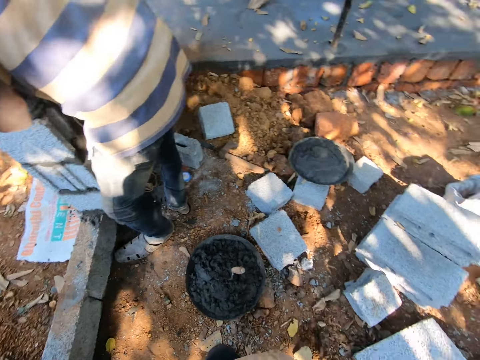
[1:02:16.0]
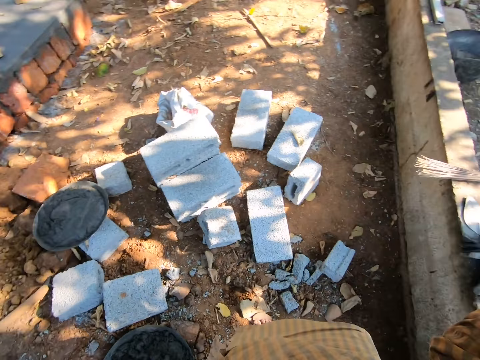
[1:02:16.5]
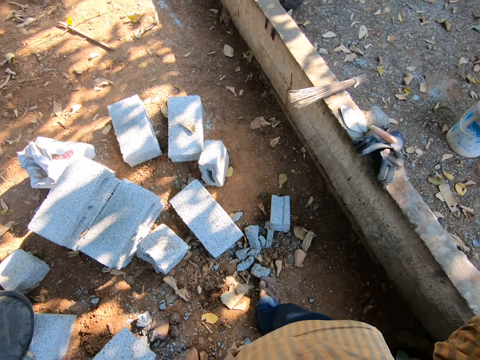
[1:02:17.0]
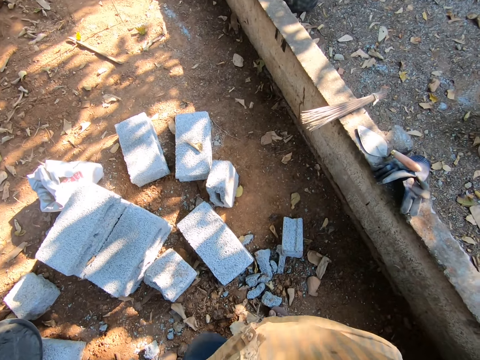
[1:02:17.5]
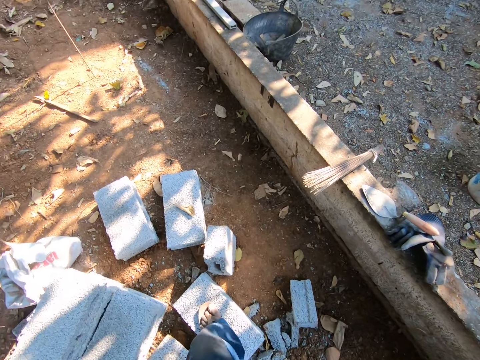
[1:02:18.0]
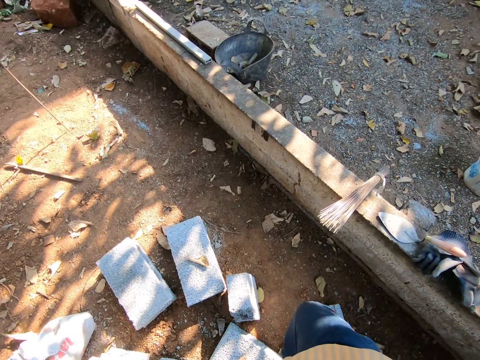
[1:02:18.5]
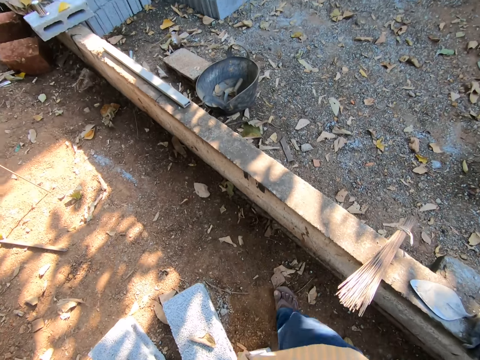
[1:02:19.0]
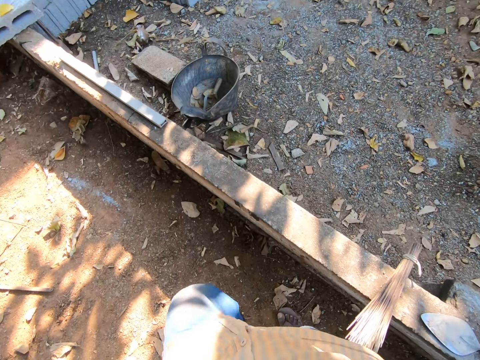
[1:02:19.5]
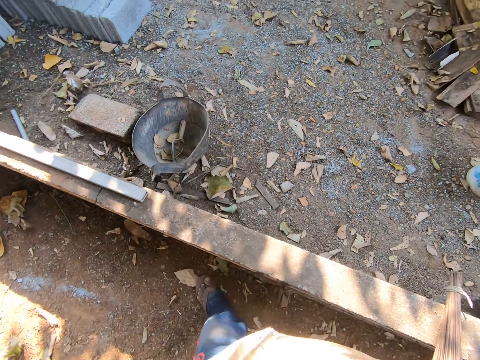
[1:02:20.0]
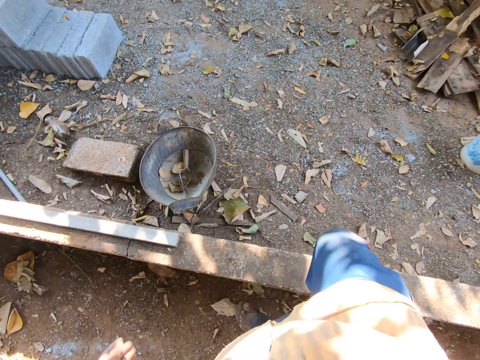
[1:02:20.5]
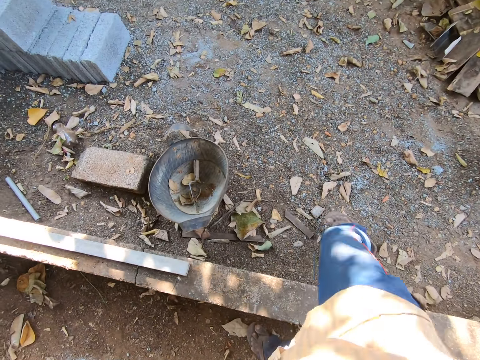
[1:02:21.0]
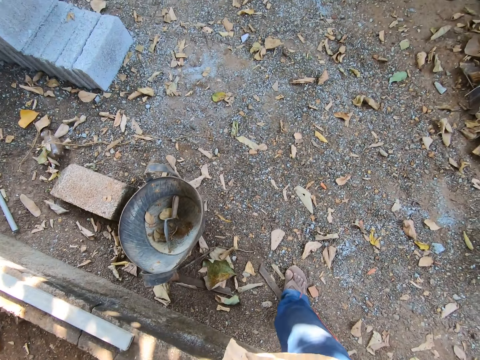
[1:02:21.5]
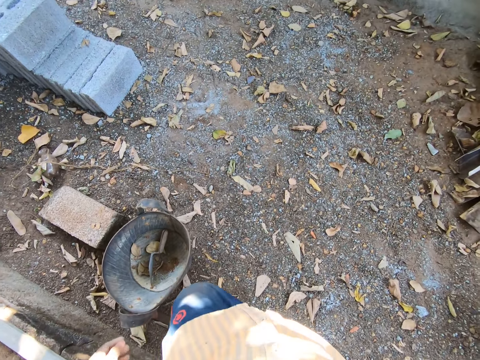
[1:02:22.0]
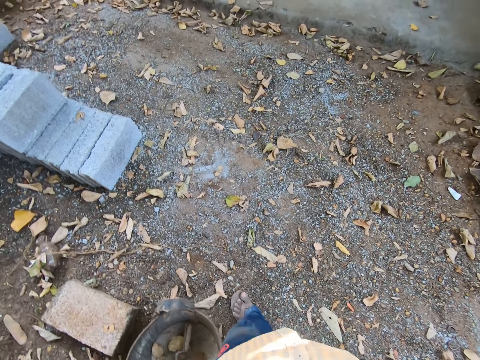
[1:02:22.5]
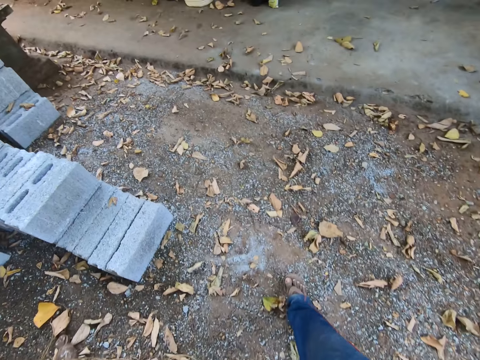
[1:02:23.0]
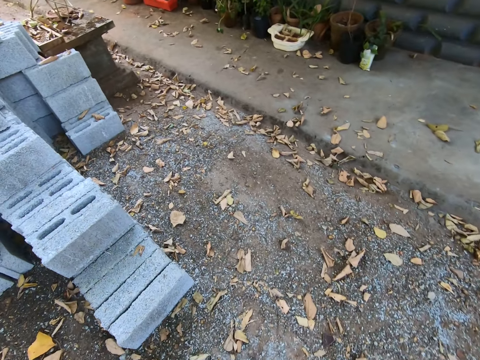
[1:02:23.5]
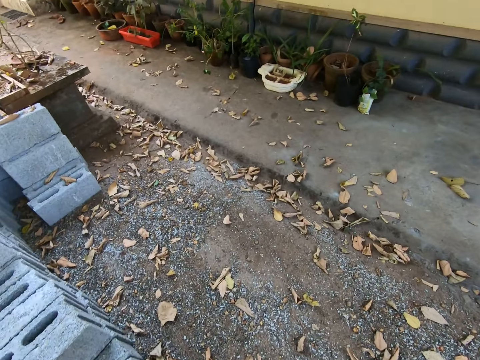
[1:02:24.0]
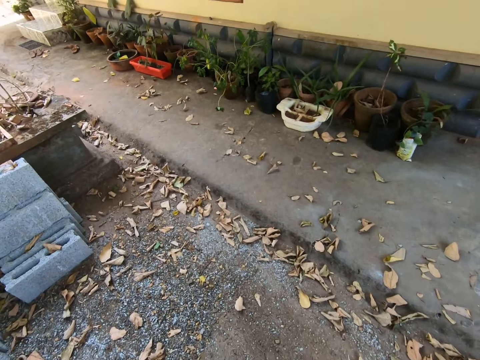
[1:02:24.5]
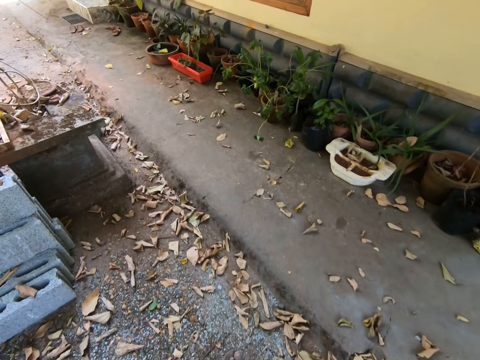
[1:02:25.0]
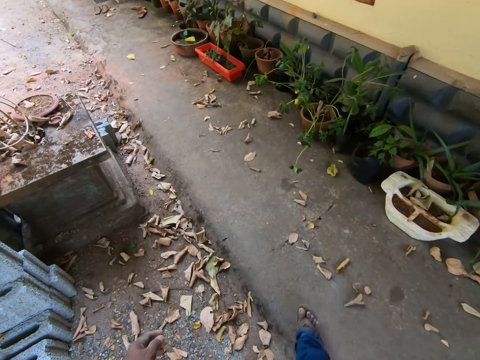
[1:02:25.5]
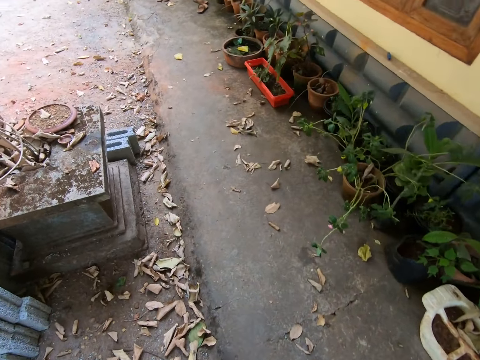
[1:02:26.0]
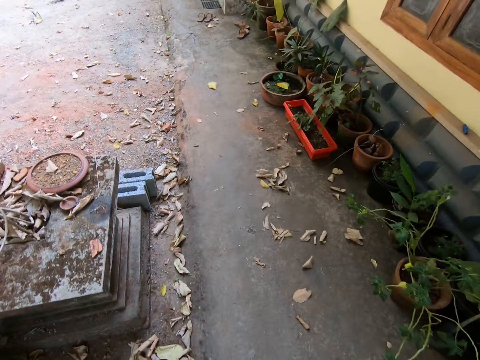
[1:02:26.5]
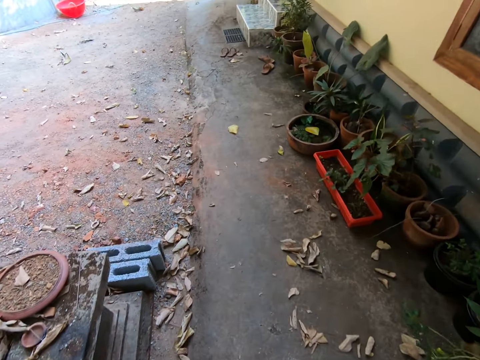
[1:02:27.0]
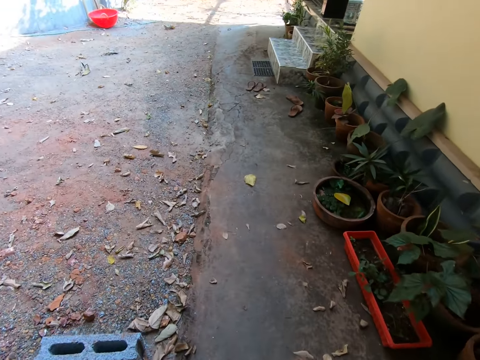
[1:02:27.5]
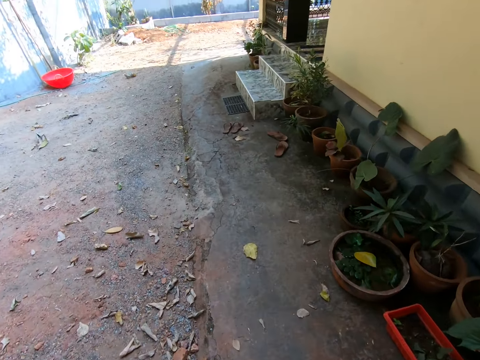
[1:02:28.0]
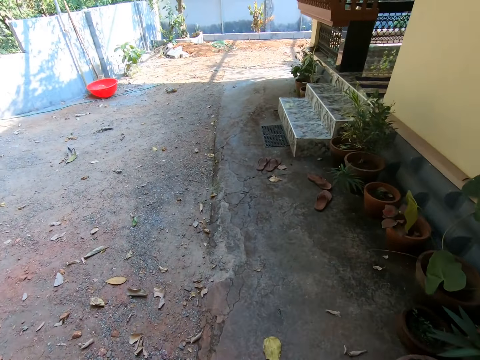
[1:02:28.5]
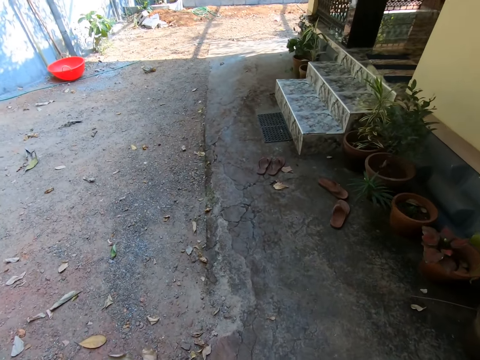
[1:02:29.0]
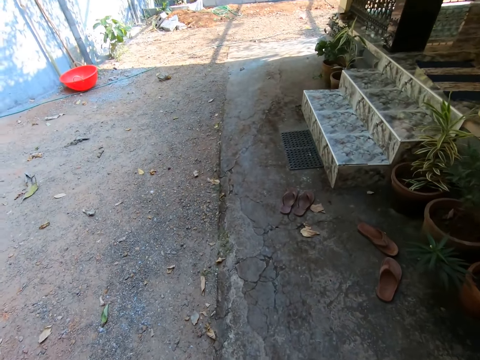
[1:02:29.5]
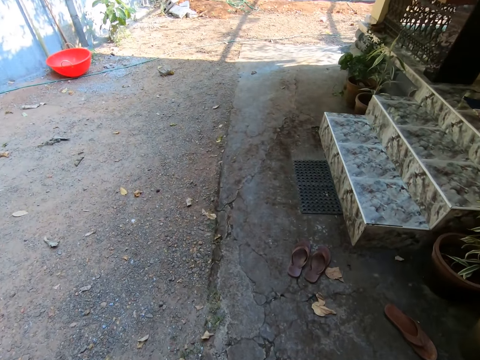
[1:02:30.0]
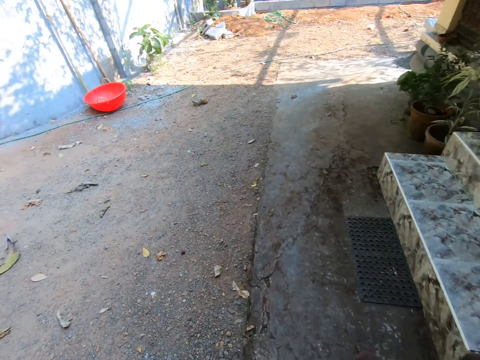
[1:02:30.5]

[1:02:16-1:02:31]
The camera wearer walks away from the man.

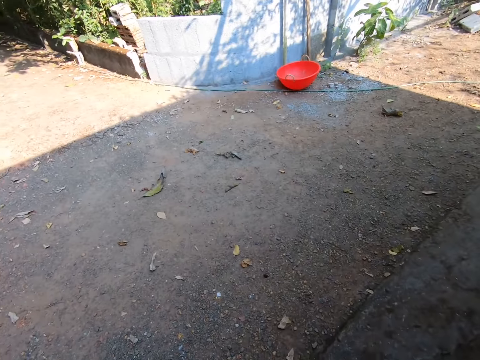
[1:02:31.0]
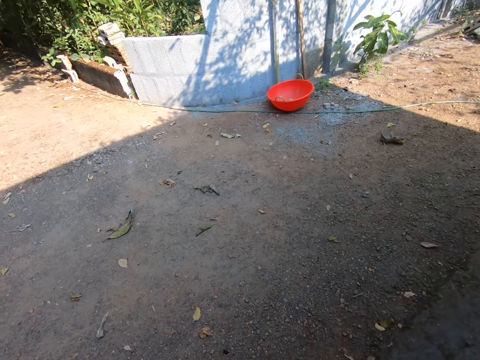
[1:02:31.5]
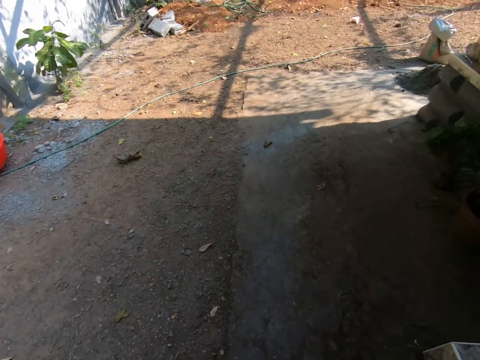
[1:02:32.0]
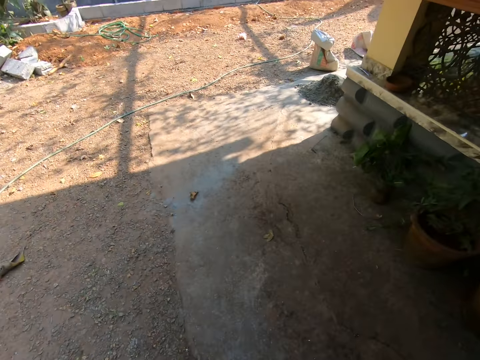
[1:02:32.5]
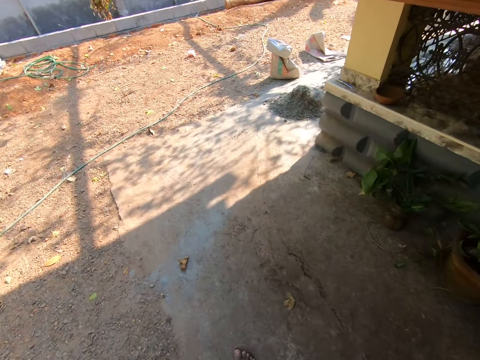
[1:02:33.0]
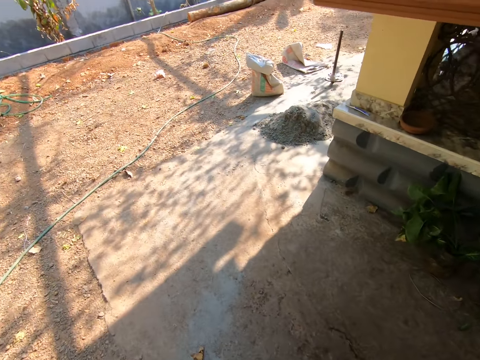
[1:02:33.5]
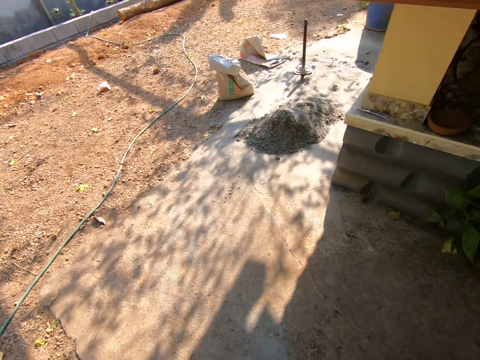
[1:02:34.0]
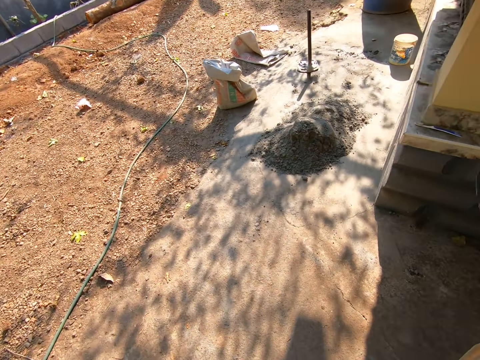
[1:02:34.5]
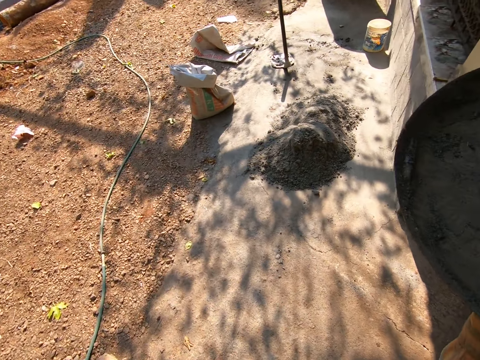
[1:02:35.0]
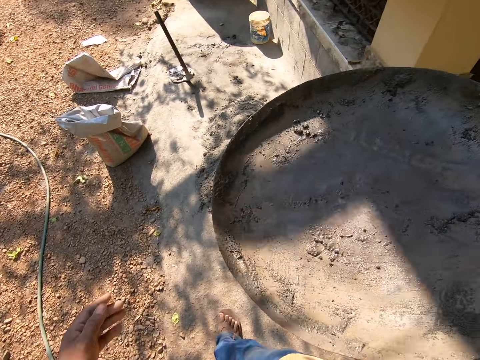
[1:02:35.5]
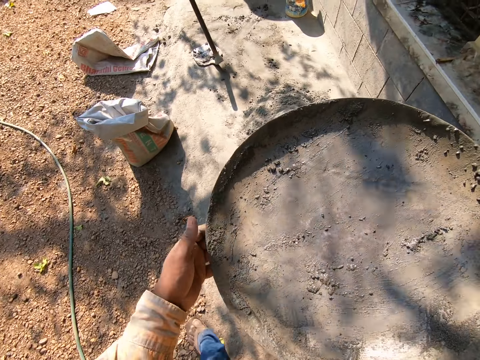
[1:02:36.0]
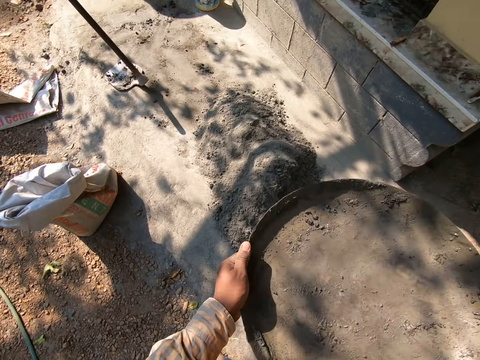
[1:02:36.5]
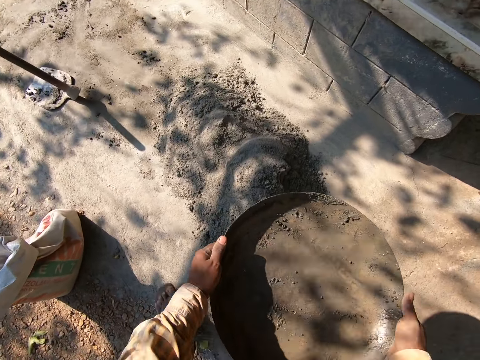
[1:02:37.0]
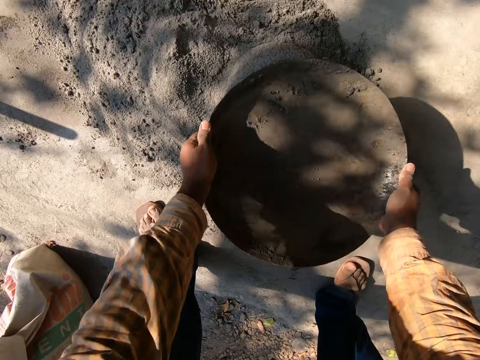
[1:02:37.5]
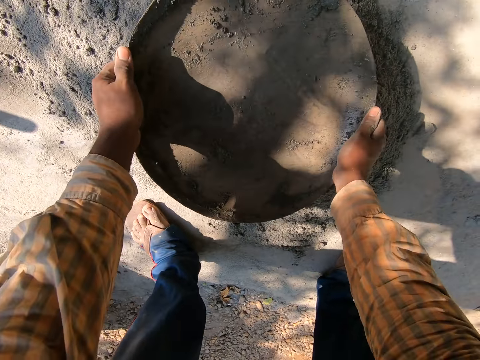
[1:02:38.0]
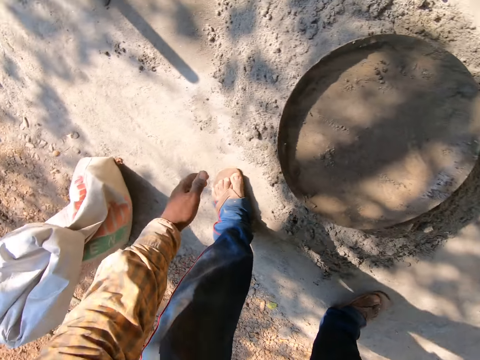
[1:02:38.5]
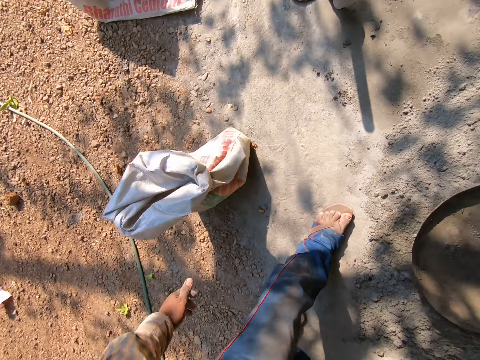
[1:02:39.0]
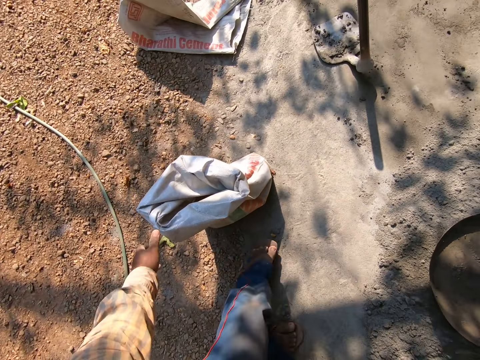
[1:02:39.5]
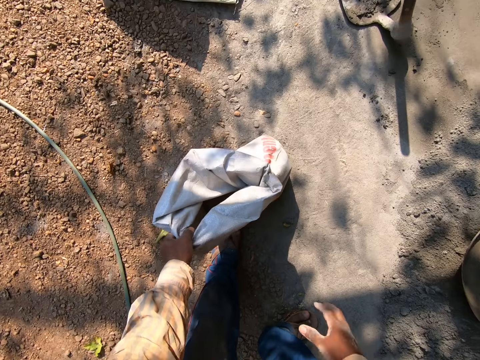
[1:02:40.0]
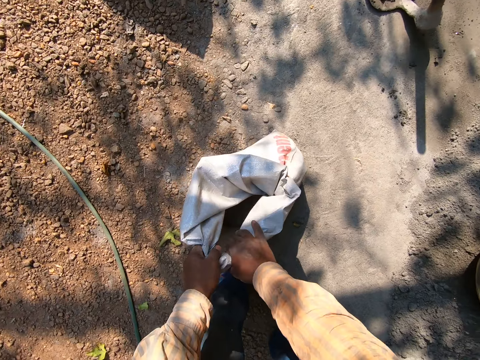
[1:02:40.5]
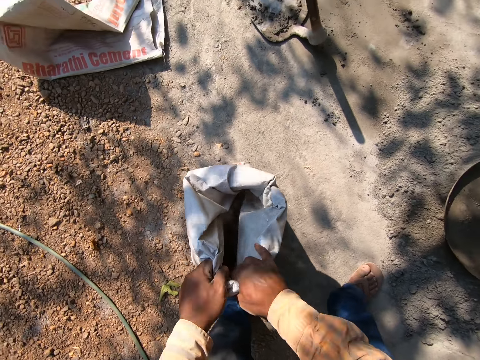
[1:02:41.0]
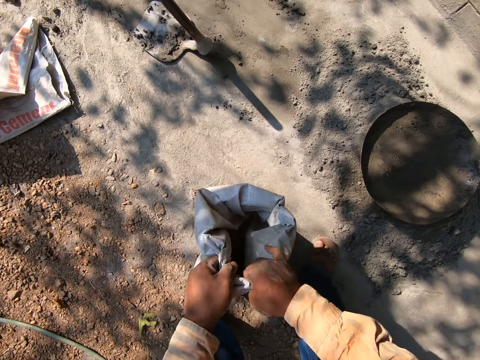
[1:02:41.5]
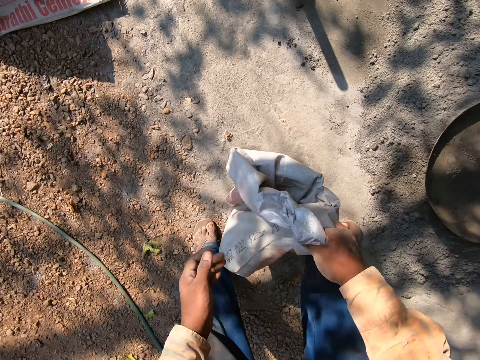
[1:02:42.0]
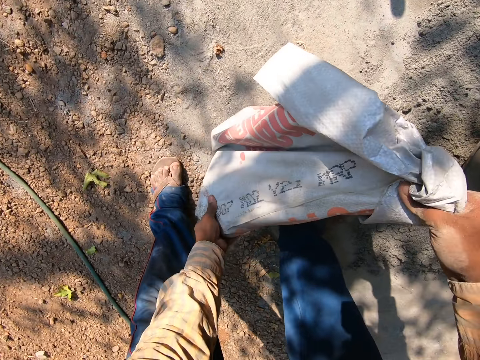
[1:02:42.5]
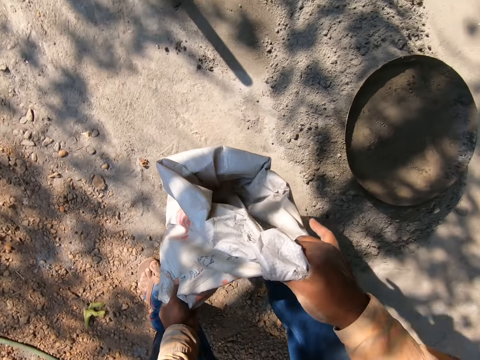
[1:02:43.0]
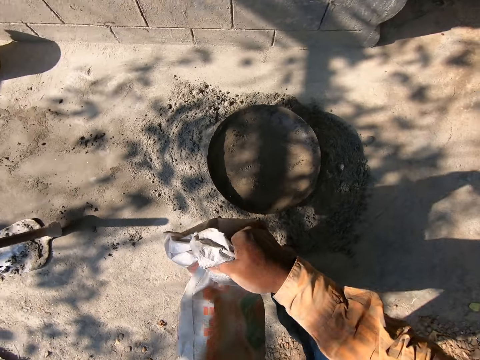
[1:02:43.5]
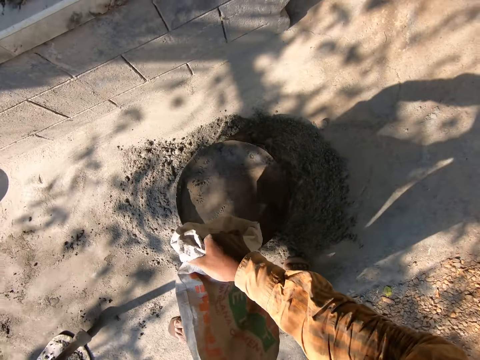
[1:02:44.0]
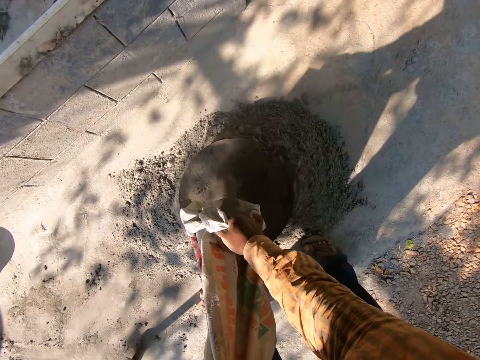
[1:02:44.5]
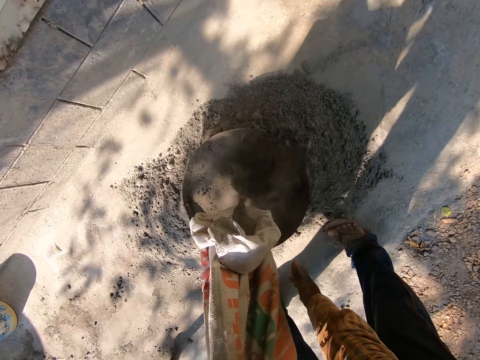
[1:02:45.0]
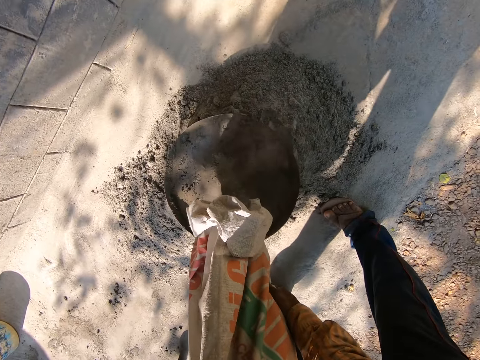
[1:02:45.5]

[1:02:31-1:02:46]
The camera wearer holds the pan of cement mortar with both hands. He drops the pan on the cement on the floor with both hands. He picks up a sack of cement. He holds the cement sack on the ground with his left hand. He holds the cement sack on the ground with both hands. He empties the cement sack into the pan with both hands.
